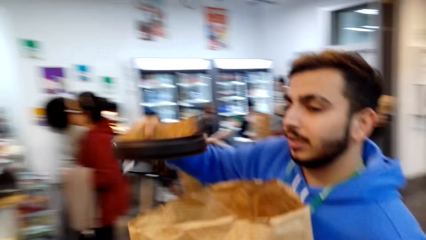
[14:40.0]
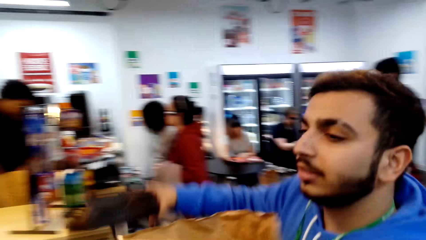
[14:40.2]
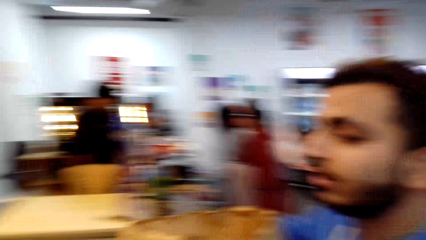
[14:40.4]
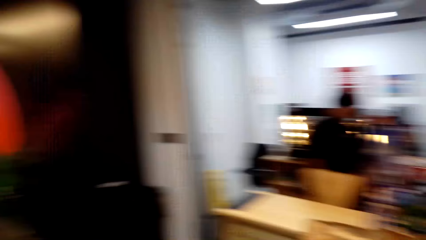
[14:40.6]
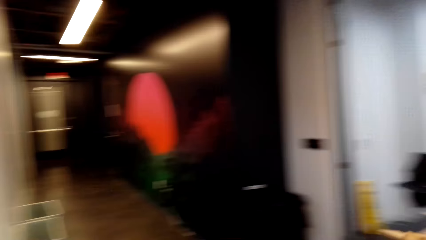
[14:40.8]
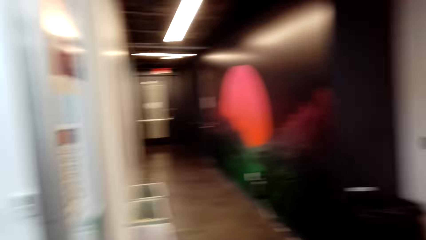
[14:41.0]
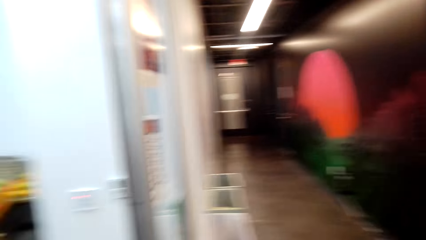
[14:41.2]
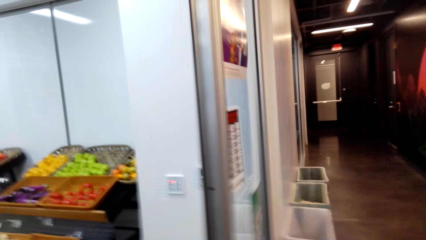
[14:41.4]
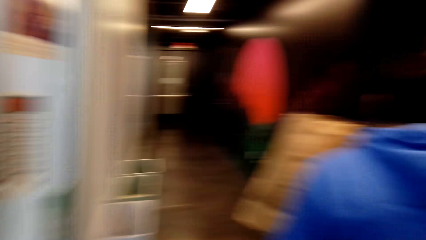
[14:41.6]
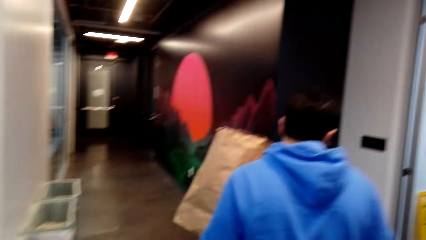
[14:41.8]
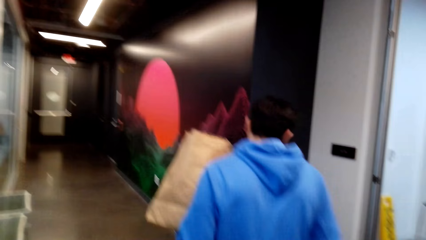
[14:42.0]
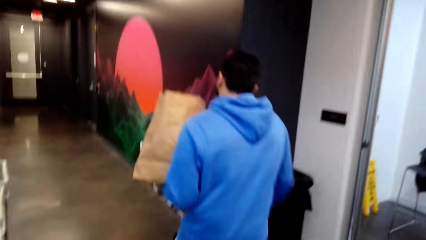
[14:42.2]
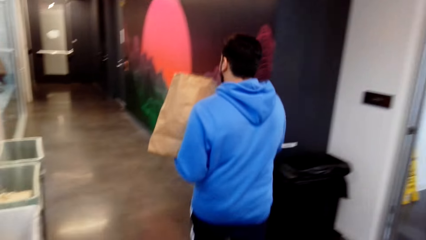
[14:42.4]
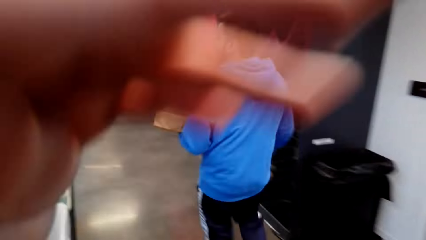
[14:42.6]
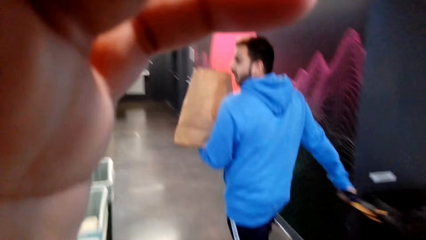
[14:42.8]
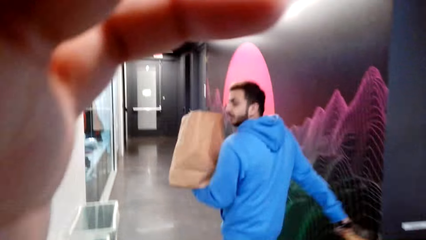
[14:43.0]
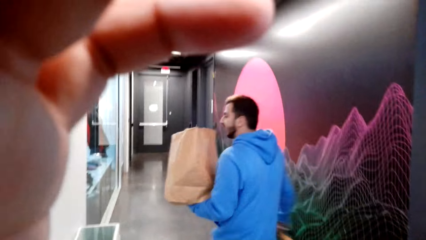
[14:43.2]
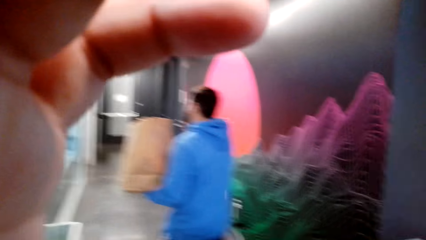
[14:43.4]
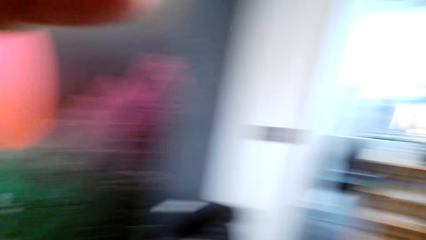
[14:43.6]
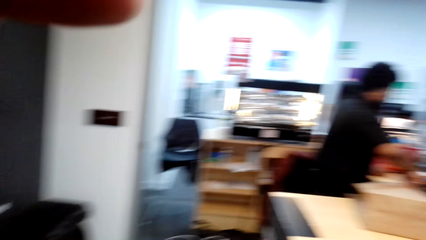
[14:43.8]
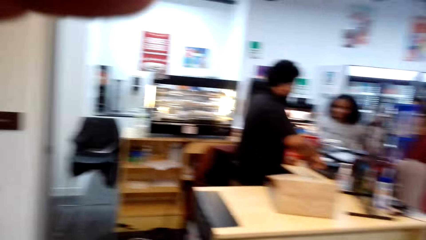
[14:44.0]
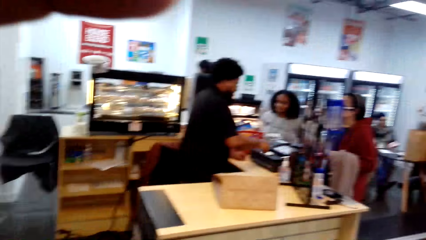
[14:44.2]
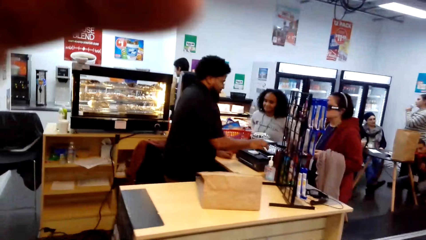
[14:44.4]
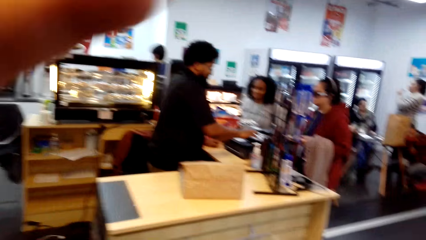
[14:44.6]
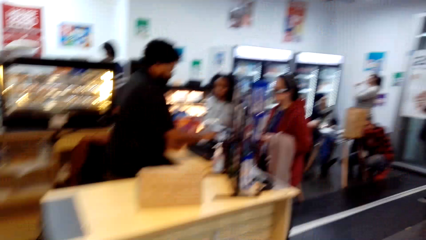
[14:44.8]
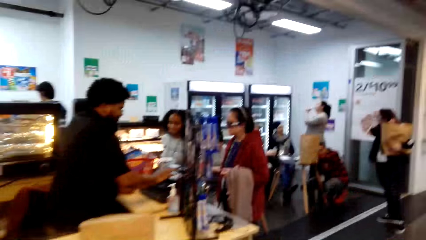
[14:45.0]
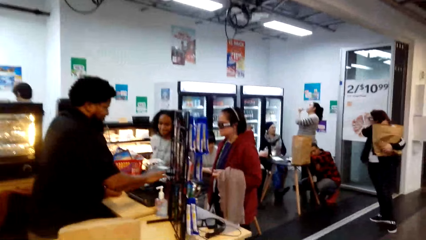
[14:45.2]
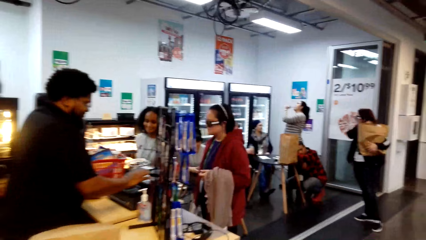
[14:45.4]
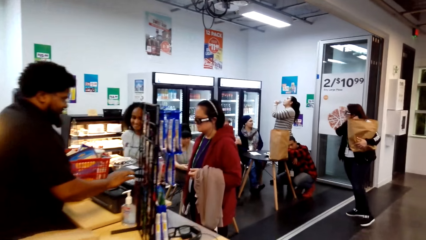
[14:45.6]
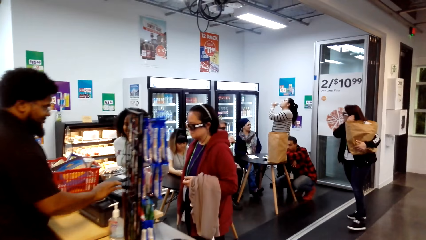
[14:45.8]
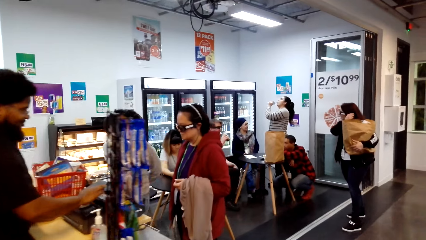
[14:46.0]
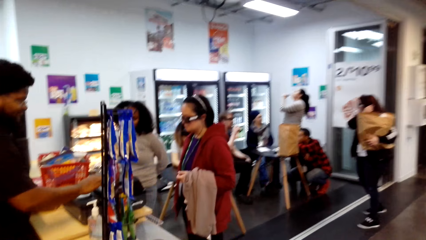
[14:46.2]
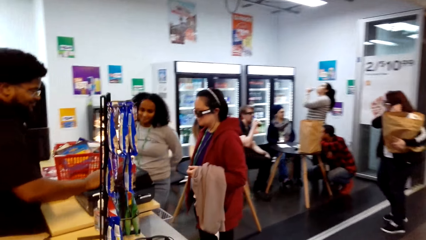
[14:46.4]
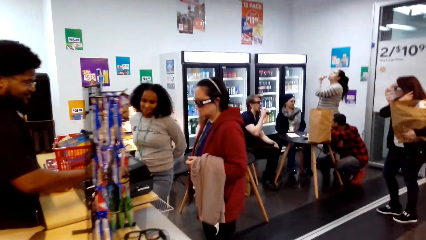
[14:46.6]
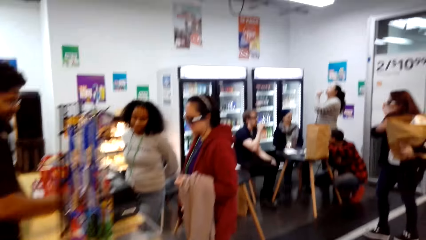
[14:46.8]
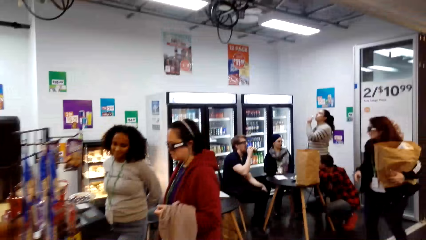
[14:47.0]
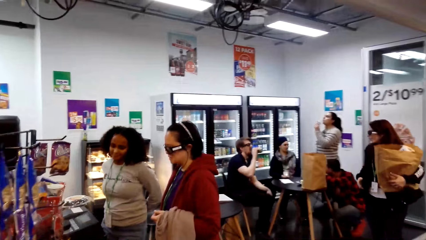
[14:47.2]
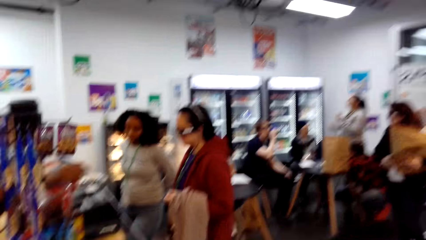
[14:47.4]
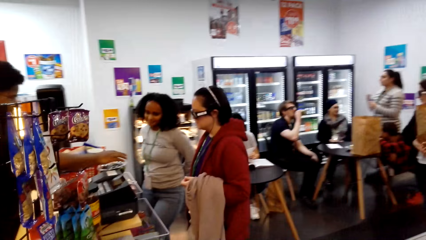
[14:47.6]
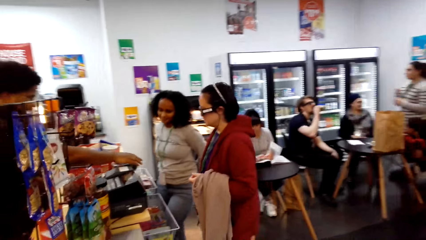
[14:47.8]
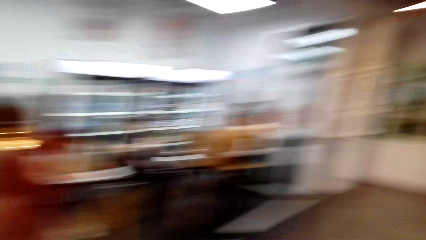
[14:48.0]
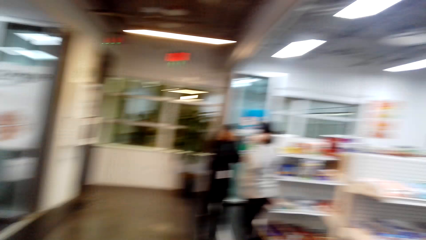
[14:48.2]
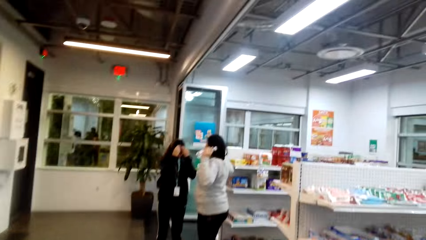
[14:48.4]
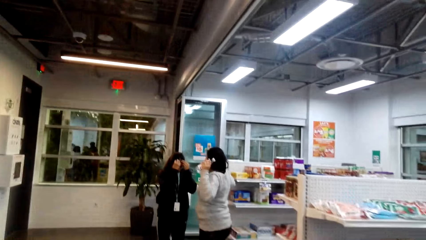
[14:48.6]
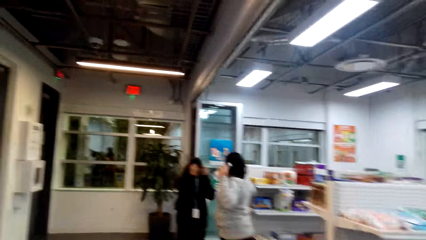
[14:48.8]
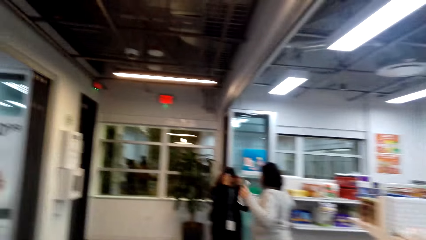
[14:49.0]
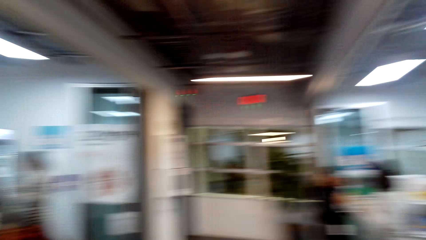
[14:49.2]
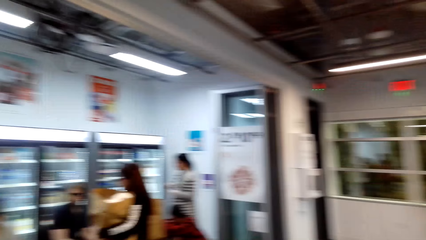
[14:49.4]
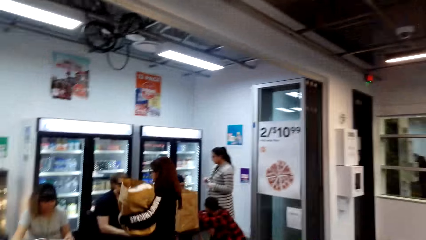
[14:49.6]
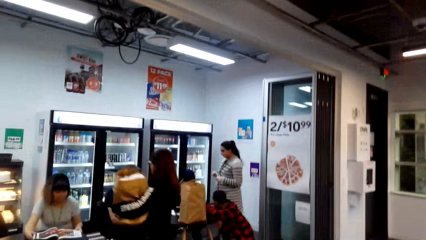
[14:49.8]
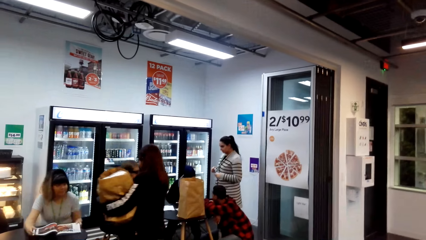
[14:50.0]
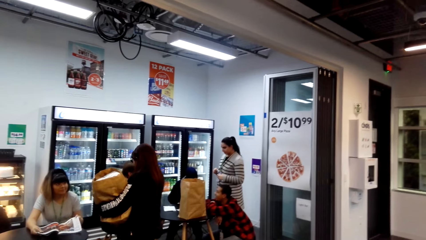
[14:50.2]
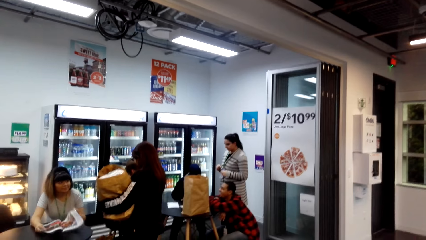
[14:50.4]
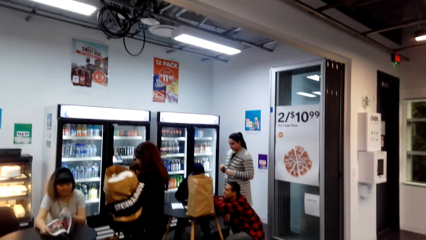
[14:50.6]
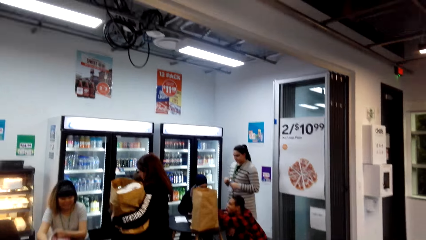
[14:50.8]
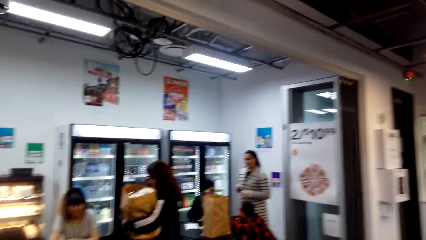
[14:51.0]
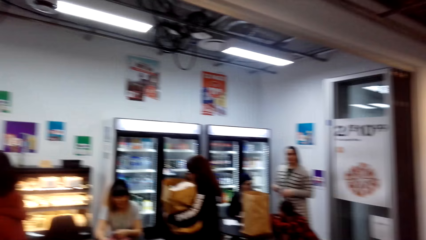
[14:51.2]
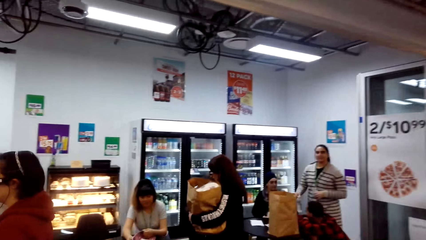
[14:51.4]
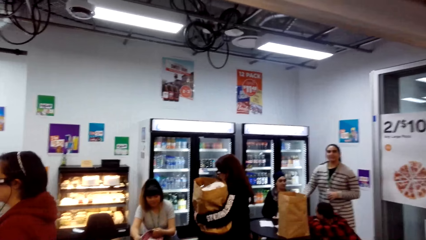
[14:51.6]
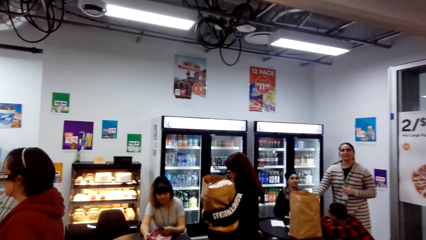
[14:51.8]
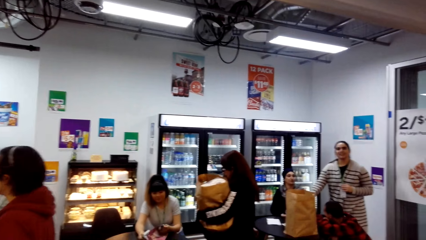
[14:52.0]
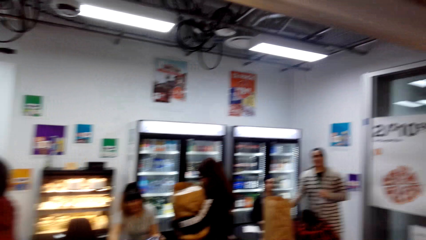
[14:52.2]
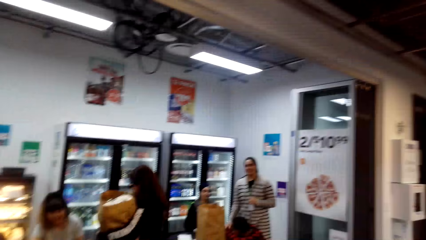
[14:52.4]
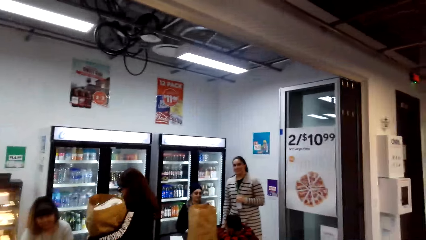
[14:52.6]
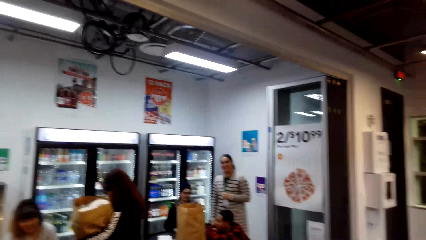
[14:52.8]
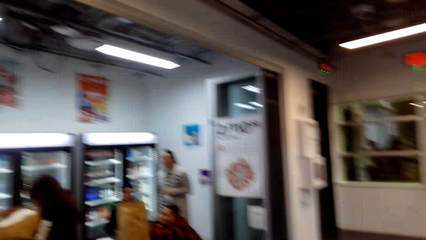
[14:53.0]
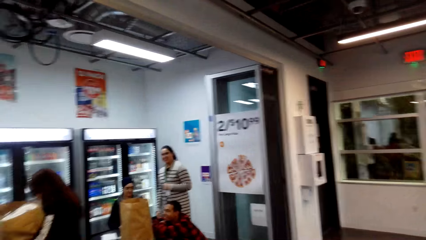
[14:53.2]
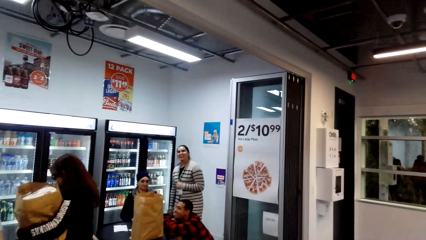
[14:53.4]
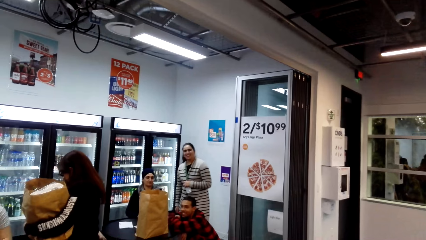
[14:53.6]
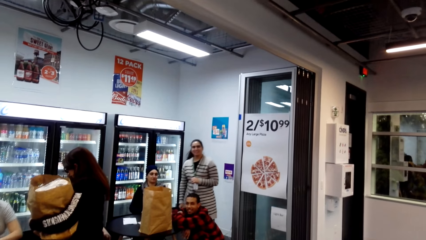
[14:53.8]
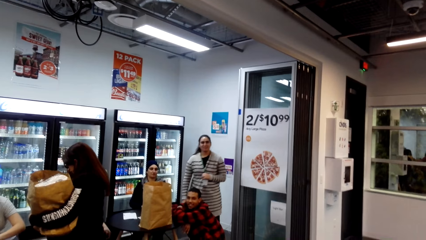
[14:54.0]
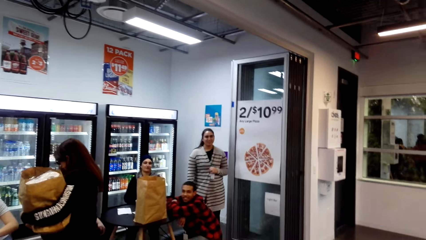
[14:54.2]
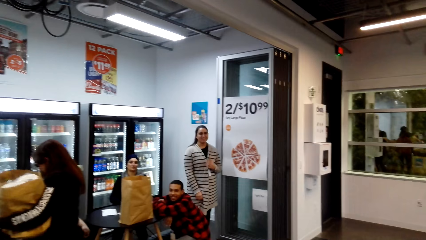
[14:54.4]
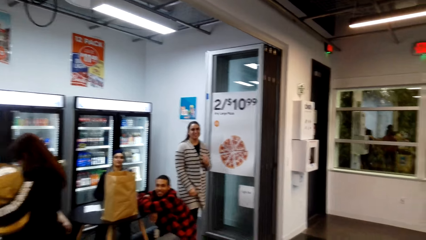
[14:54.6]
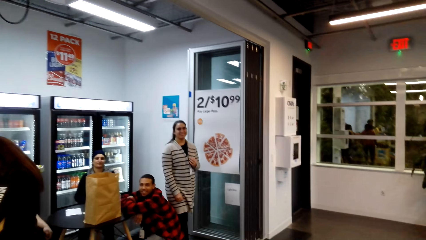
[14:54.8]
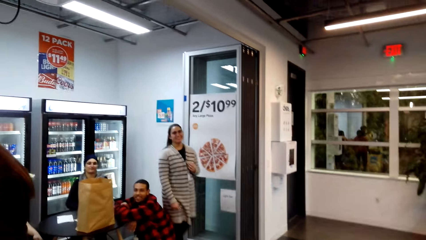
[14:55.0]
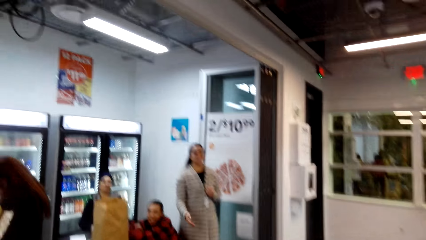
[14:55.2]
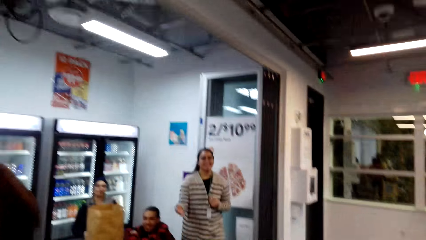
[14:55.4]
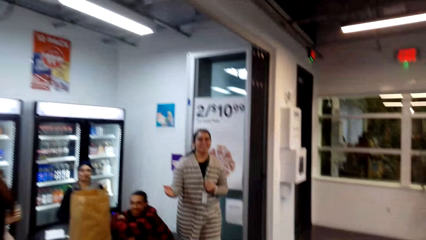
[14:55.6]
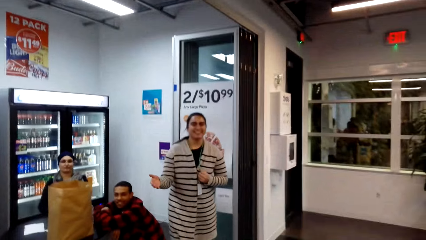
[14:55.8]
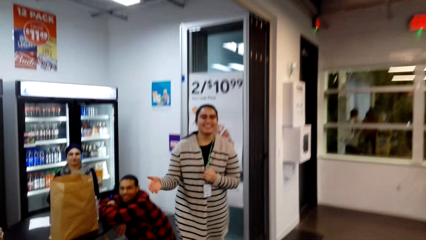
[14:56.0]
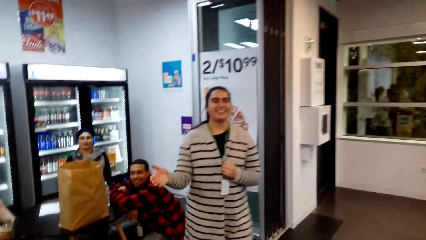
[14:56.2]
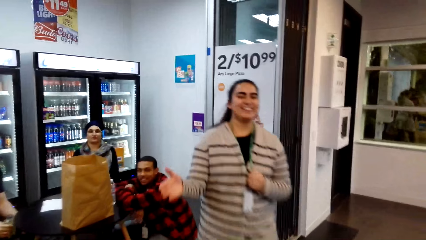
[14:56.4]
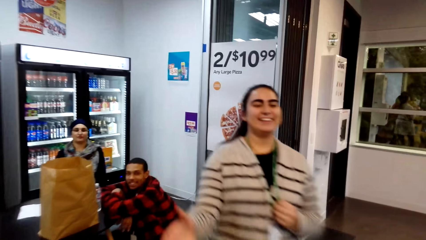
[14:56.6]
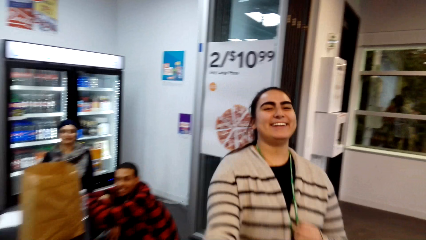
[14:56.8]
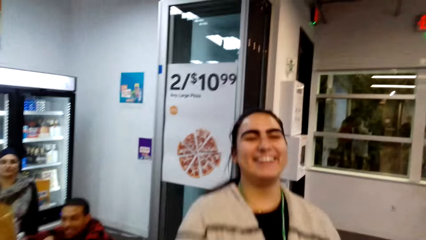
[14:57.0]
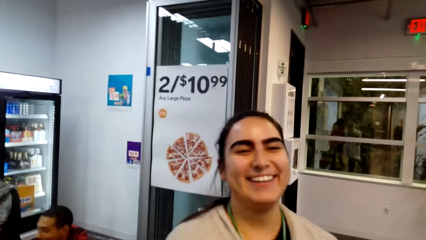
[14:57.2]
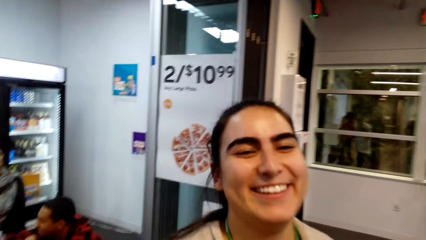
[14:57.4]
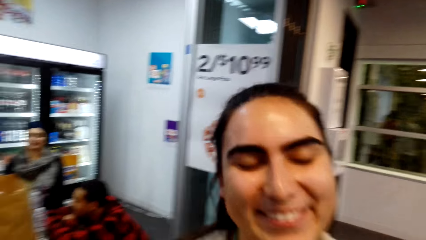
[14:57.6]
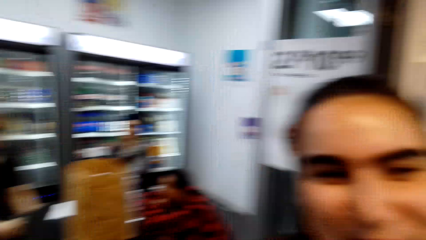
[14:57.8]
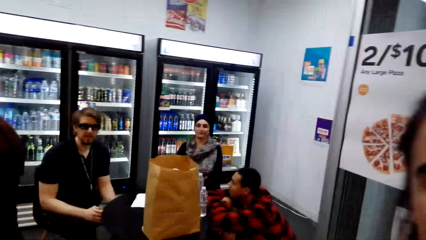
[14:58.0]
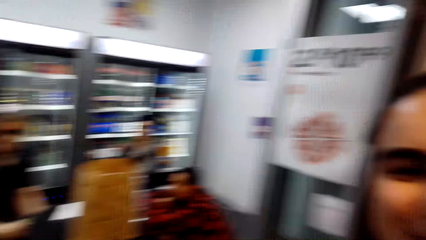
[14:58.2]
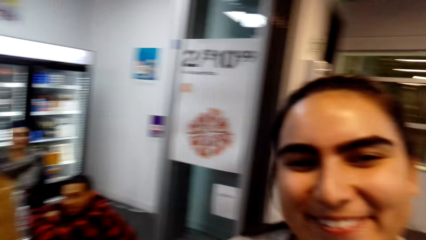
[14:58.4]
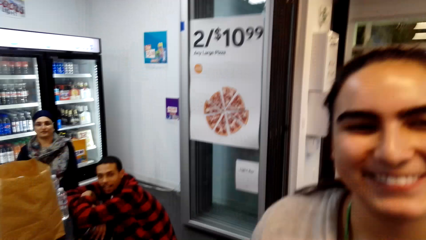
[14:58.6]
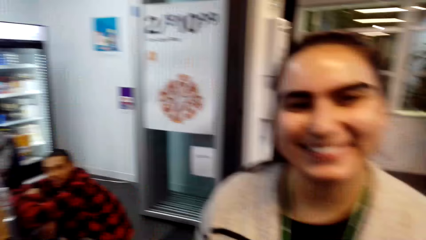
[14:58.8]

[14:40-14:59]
A man removes the belt from the shopping bag. The camera wearer removes the belt from the paper. The man dialogues with the camera wearer. The camera wearer touches something. They look around. They look around. They converse with a lady. They greet the lady.
